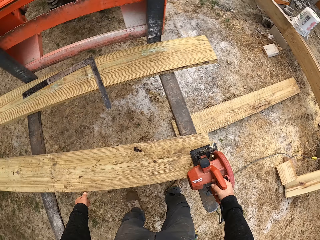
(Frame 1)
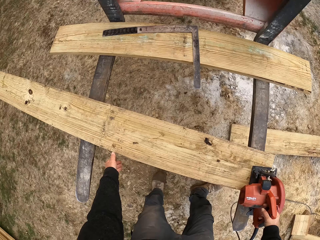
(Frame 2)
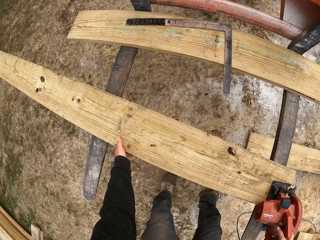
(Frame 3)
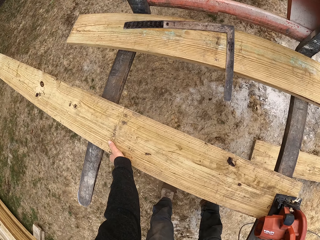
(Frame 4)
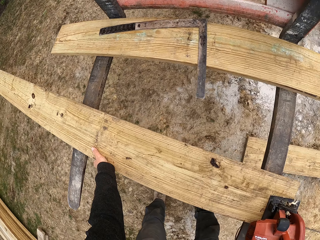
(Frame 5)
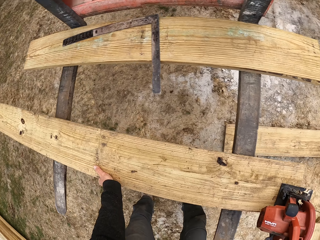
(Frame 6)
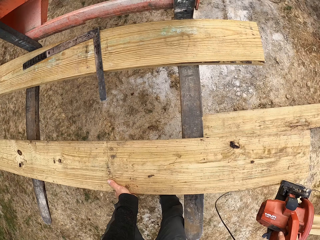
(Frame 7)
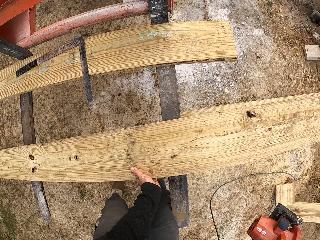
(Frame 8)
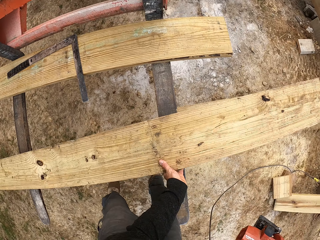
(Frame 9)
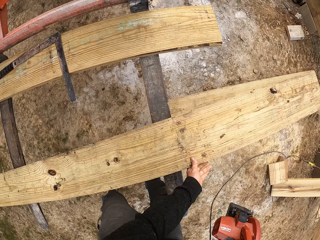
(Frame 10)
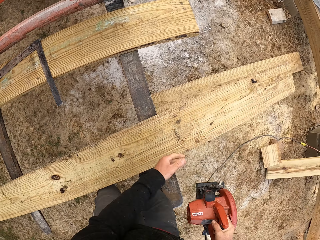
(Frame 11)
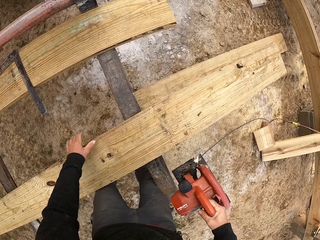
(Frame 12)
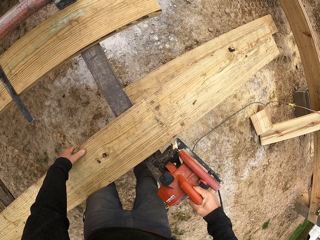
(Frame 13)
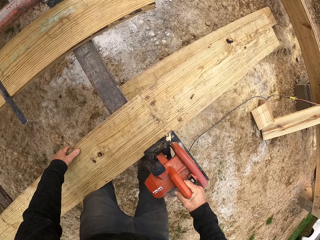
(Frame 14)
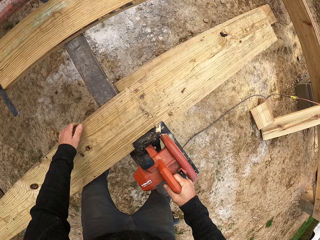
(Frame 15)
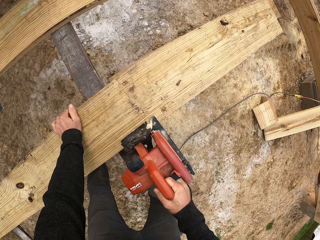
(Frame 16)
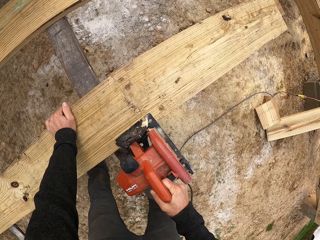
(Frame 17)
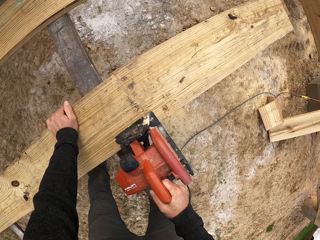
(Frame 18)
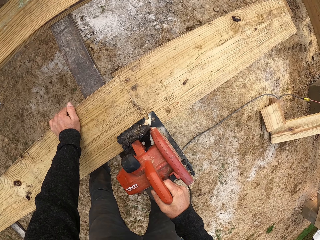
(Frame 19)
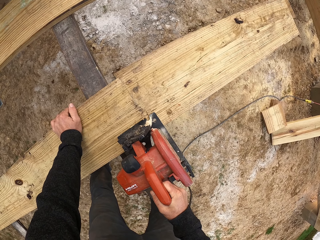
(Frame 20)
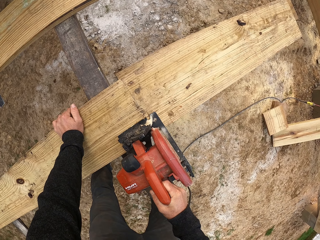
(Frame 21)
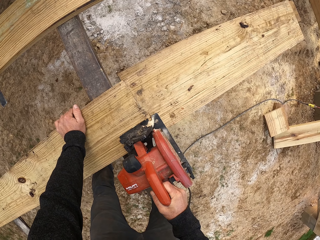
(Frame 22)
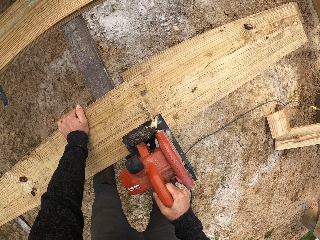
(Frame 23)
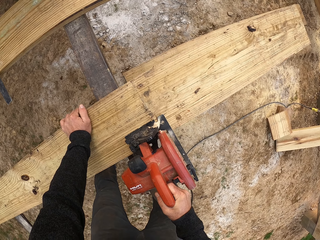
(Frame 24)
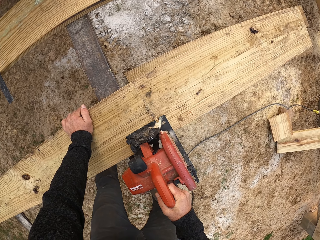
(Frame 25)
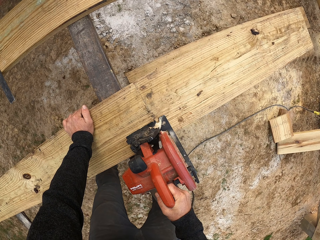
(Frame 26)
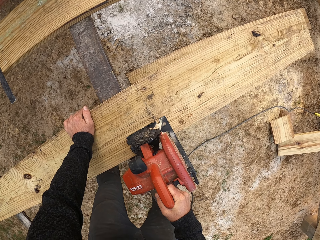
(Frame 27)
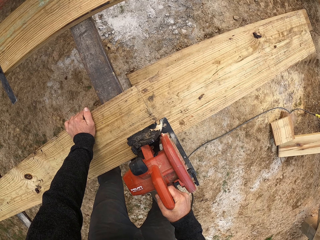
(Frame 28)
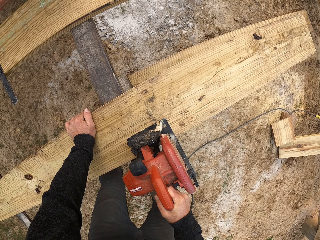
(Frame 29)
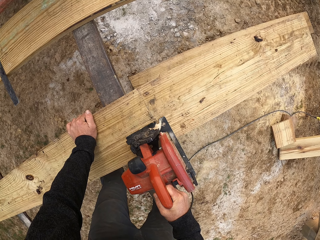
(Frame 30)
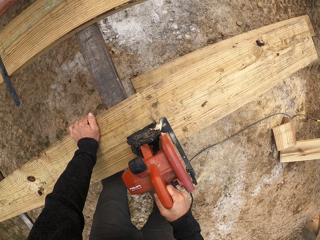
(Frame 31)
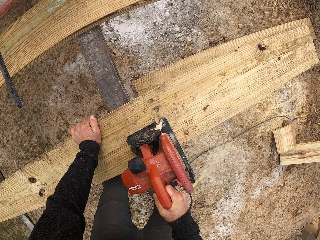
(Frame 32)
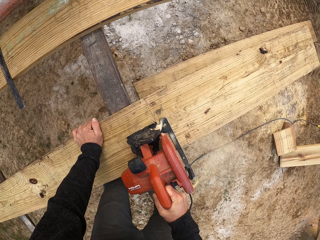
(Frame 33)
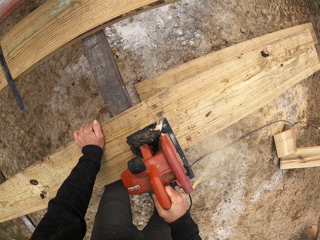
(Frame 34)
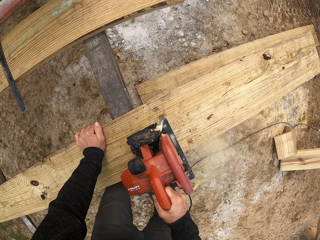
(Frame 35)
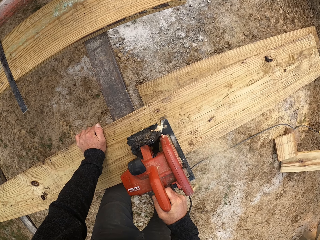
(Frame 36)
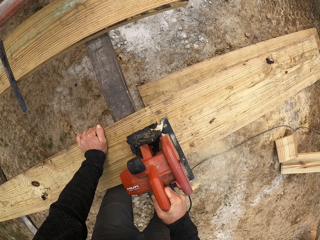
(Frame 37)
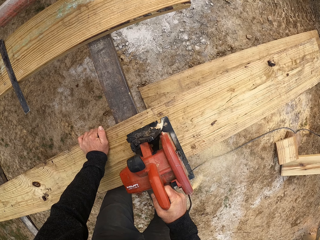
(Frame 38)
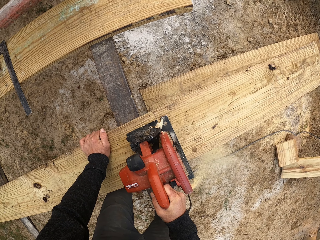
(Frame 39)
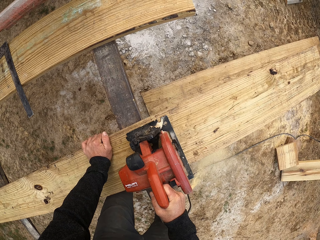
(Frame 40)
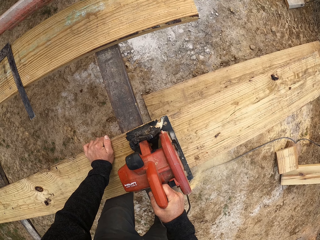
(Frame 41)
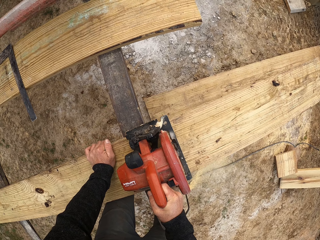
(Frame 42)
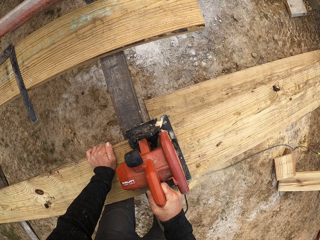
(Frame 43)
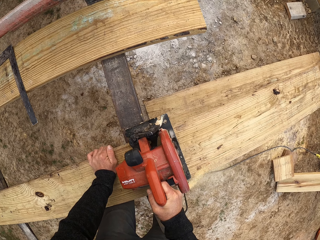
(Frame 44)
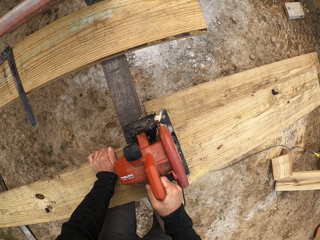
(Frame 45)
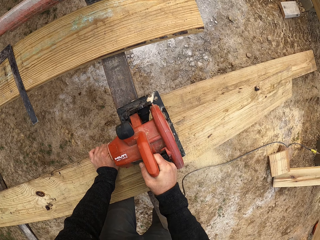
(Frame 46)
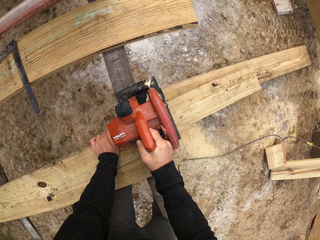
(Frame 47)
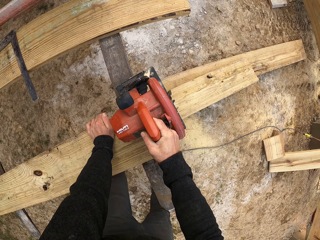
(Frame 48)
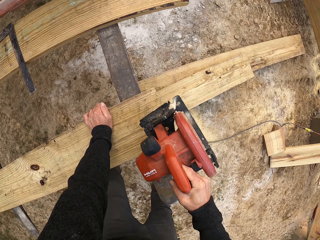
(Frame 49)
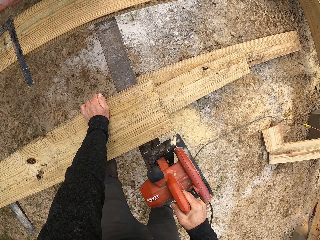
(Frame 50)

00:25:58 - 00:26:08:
The camera wearer moves the wood. They push the wood. They hold the wood. They cut the wood.

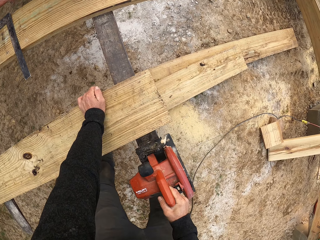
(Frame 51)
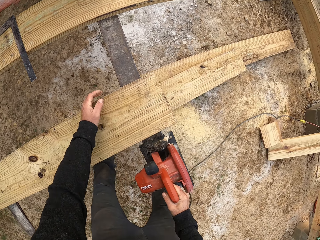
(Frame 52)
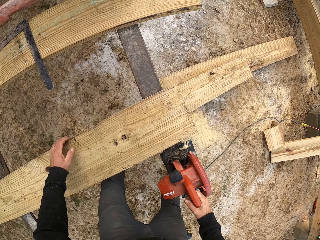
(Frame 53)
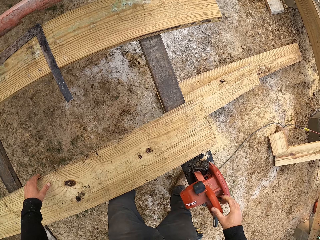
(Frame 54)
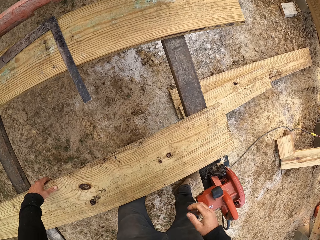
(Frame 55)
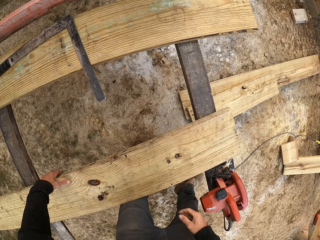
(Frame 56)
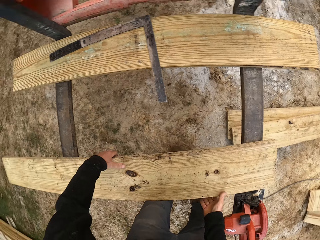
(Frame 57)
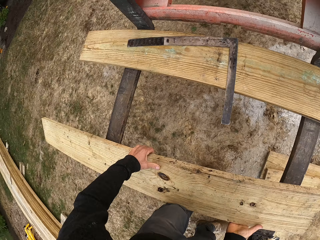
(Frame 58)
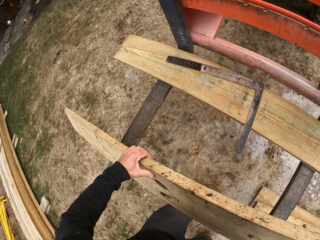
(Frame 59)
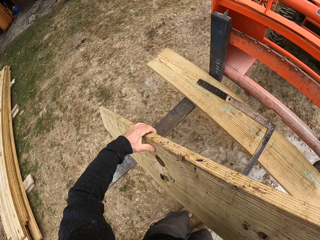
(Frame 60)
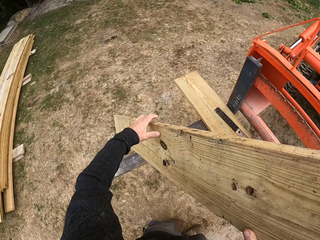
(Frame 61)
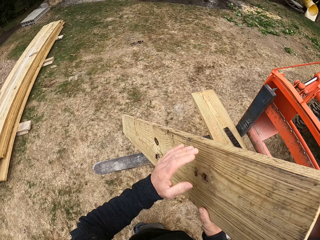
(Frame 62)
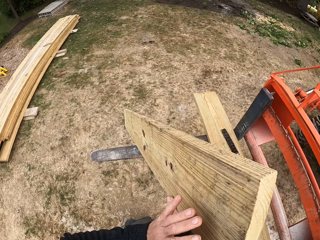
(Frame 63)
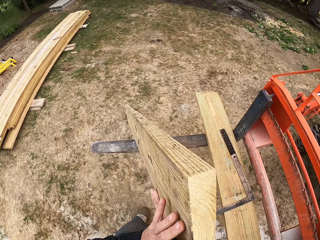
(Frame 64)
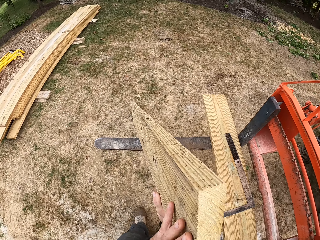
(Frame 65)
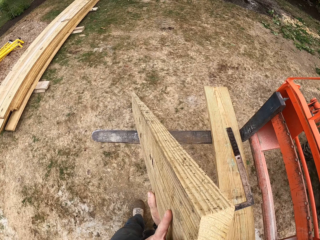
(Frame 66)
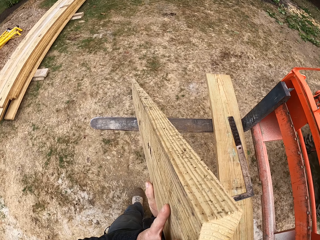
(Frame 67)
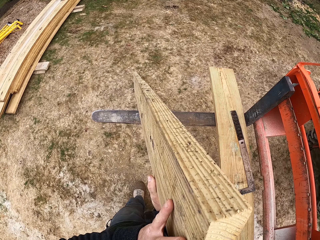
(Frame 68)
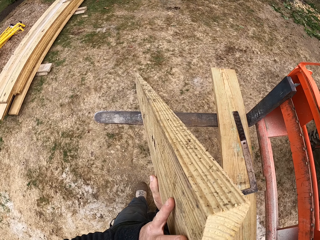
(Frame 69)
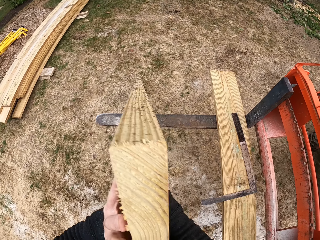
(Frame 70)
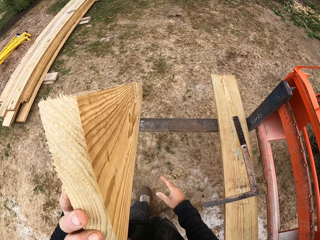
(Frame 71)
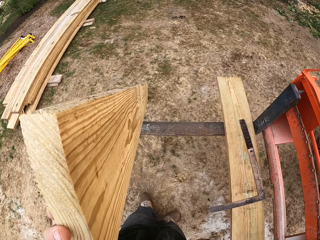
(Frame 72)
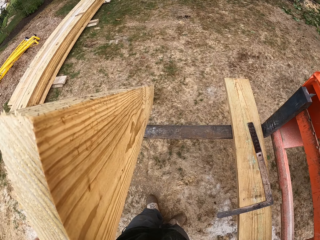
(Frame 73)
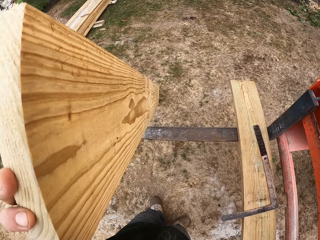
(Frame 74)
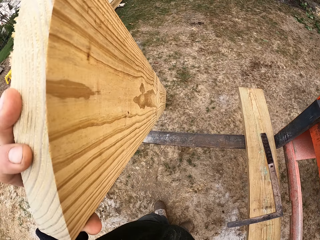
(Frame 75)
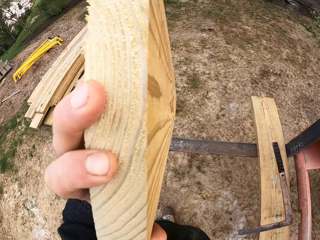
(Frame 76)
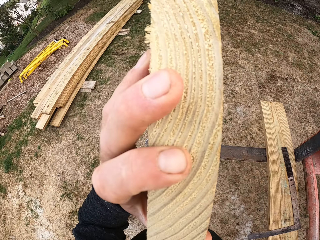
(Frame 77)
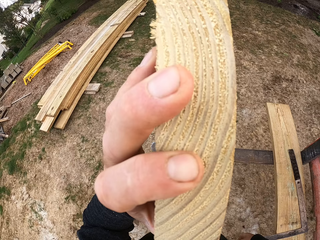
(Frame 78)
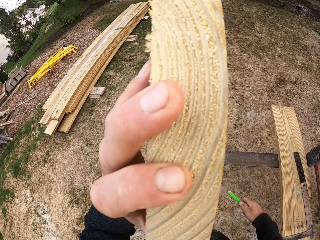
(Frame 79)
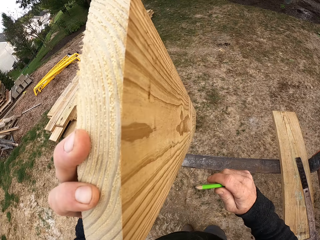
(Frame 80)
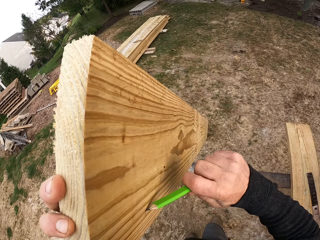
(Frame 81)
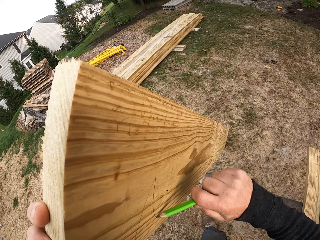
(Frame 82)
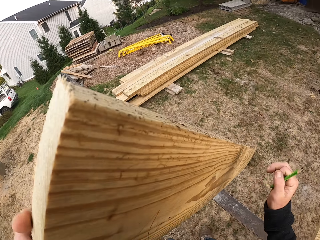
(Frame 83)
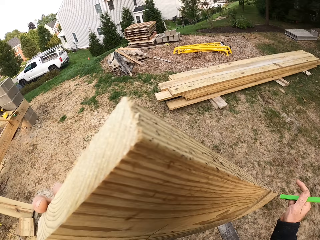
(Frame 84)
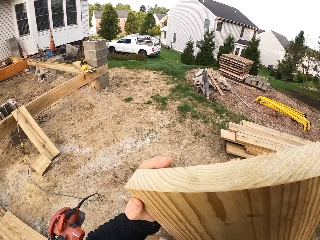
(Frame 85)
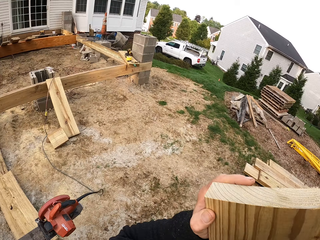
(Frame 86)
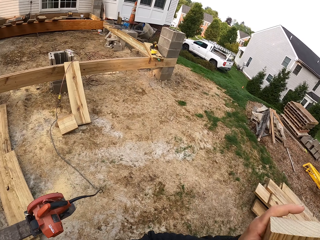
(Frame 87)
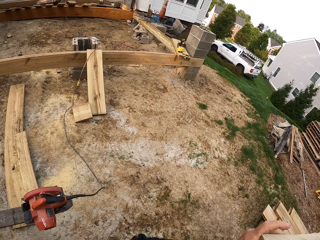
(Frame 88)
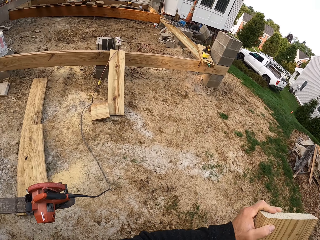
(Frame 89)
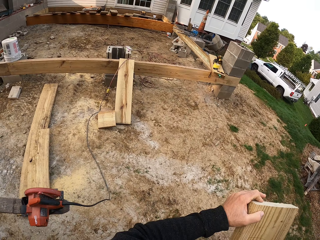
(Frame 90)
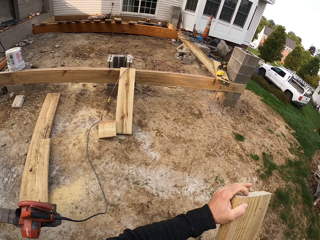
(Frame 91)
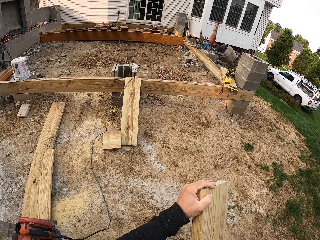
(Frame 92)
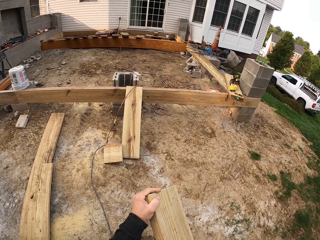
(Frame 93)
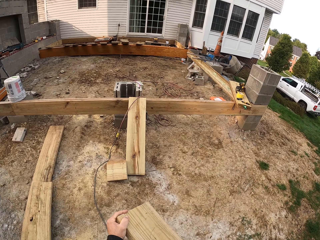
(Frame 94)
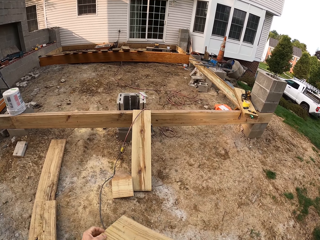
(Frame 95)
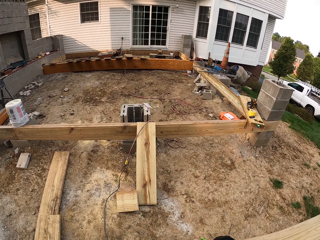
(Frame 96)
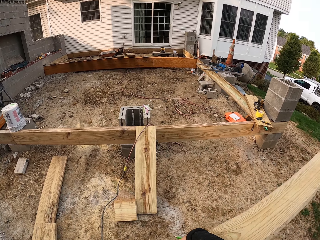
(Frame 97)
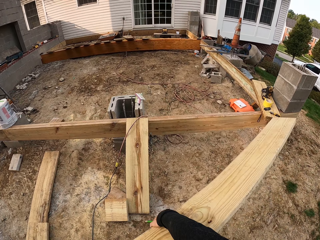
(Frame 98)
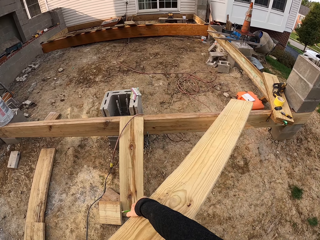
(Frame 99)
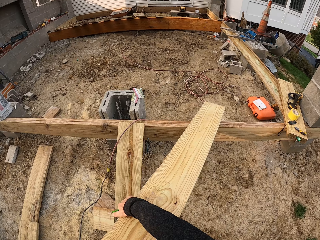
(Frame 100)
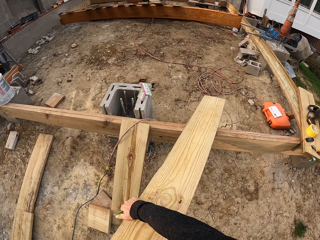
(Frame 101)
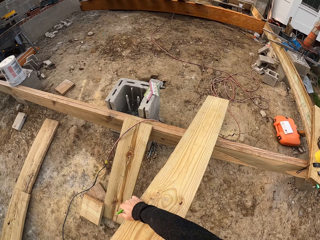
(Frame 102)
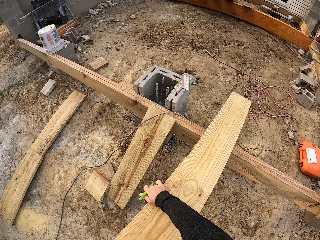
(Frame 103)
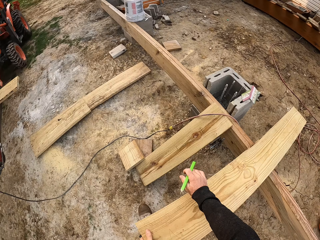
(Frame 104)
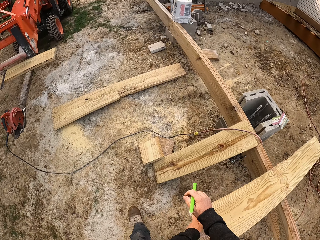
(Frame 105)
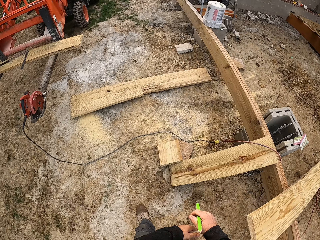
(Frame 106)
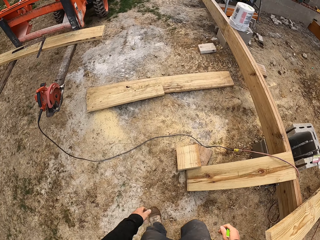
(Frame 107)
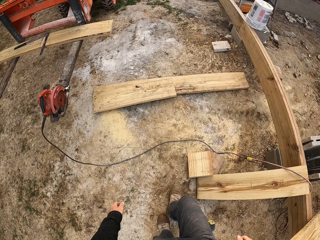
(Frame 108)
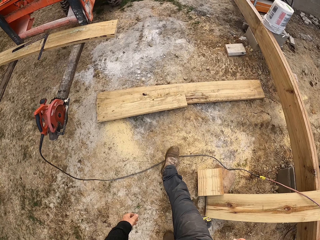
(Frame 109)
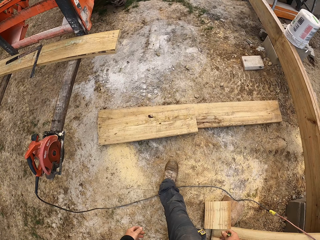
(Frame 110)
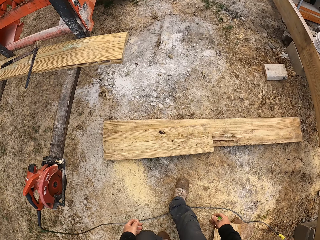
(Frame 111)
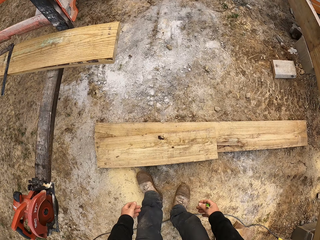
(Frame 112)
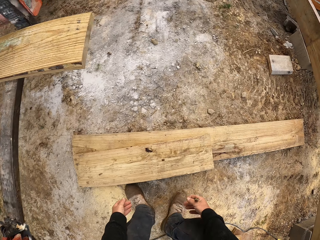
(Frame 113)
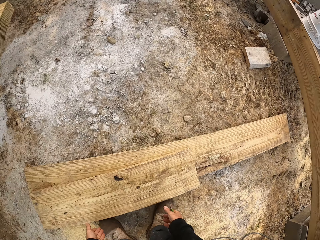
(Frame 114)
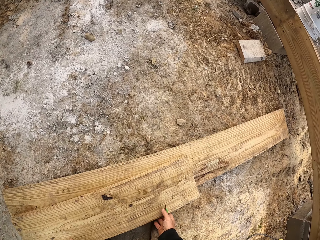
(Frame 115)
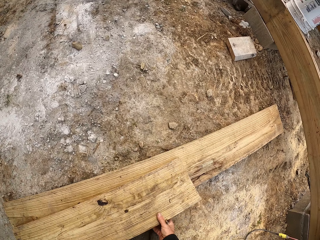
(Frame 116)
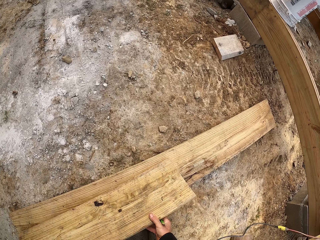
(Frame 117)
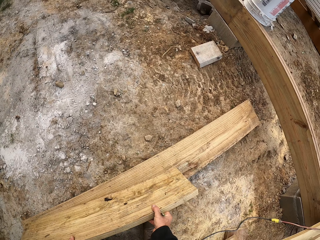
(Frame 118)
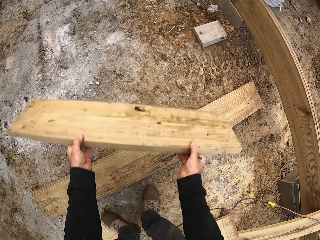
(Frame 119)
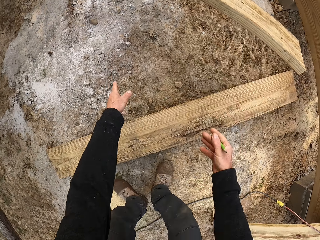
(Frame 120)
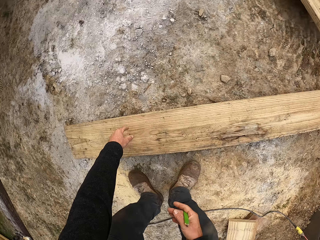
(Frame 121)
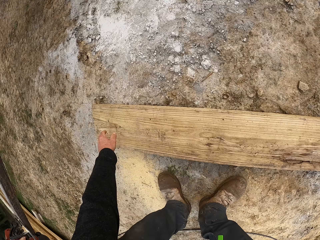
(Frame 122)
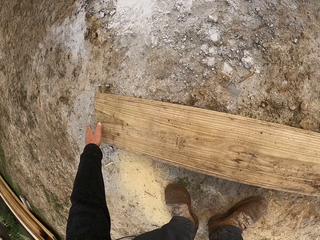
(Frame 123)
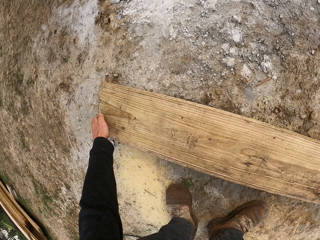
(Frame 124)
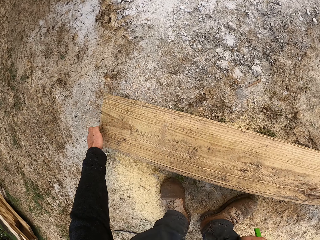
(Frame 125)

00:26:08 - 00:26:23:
The camera wearer puts the circular saw on the forklift. They hold the wood. They lift the wood. They look at the wood. They hold the pencil. They write on the wood. They walk around the construction site. They lift the wood. They carry the wood. They put the wood on the wooden structure. They walk beside the wooden structure. They pick up the wood and throw the wood.
